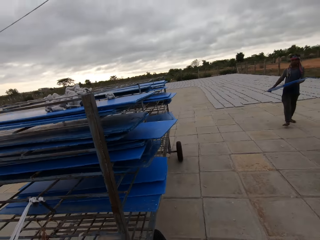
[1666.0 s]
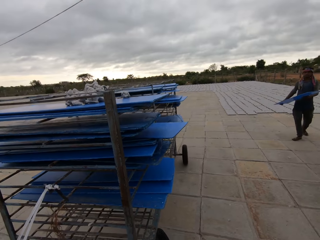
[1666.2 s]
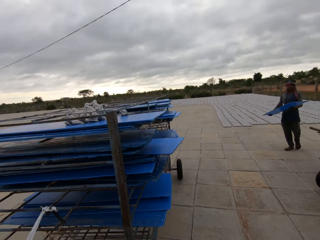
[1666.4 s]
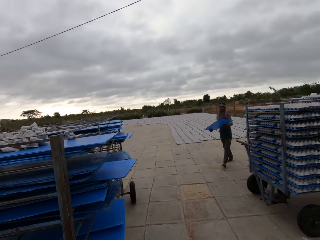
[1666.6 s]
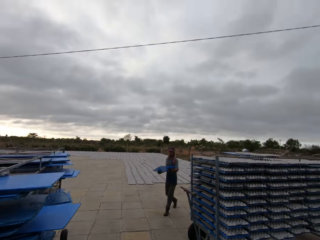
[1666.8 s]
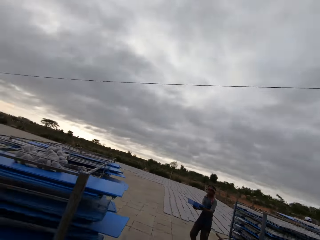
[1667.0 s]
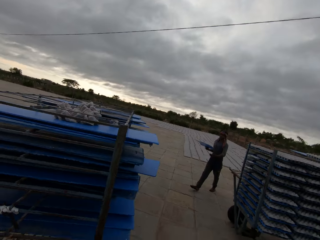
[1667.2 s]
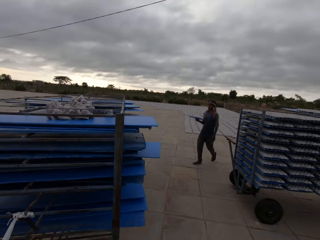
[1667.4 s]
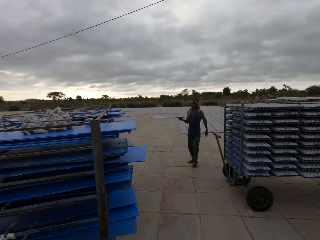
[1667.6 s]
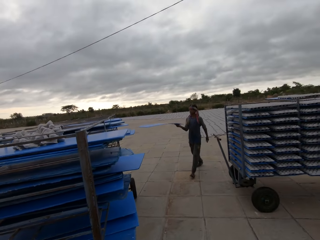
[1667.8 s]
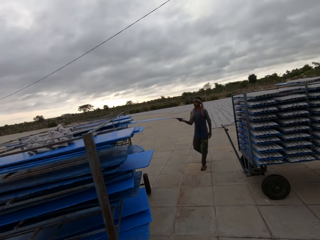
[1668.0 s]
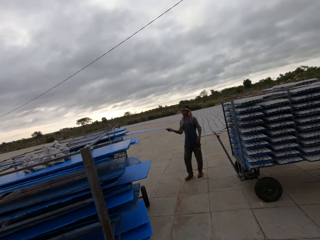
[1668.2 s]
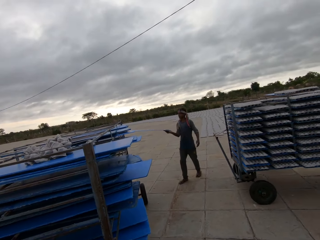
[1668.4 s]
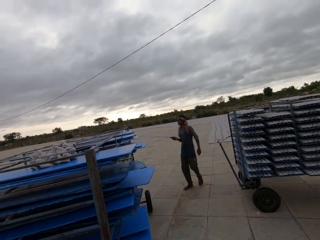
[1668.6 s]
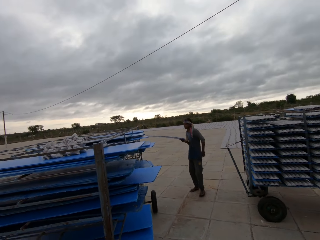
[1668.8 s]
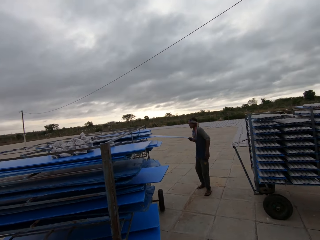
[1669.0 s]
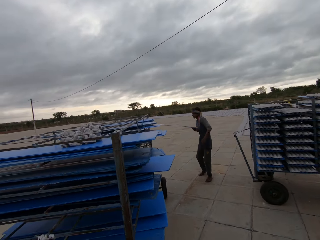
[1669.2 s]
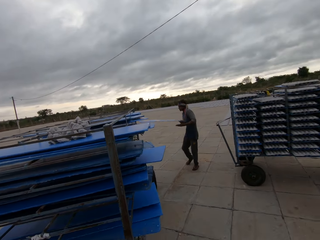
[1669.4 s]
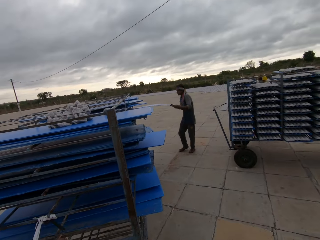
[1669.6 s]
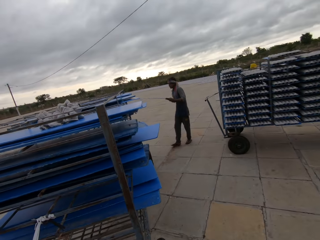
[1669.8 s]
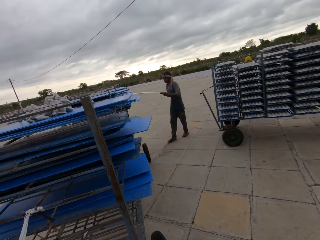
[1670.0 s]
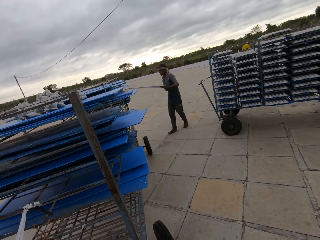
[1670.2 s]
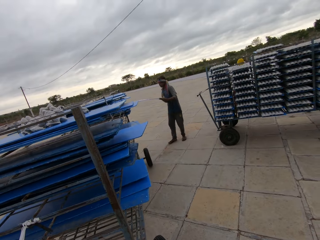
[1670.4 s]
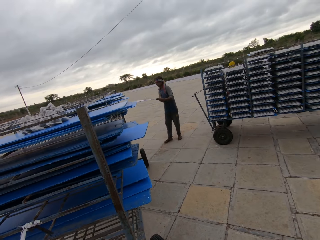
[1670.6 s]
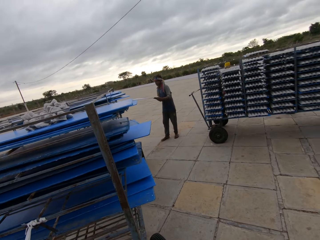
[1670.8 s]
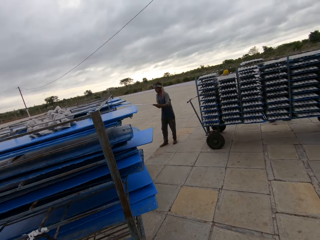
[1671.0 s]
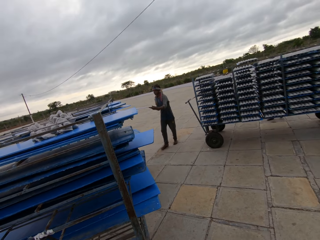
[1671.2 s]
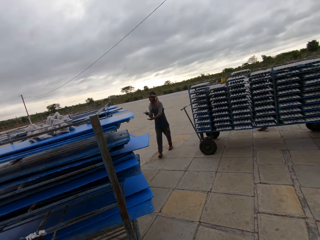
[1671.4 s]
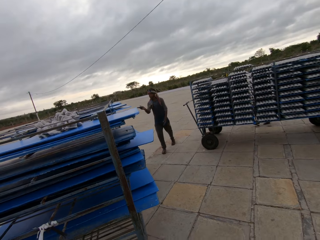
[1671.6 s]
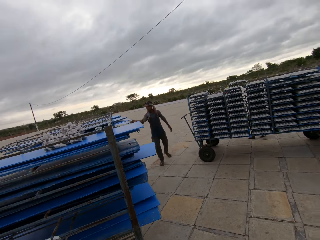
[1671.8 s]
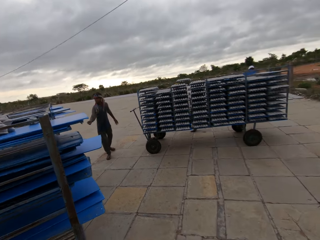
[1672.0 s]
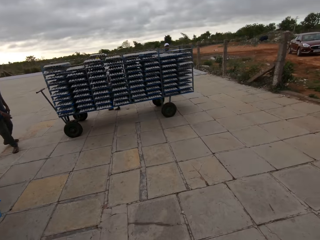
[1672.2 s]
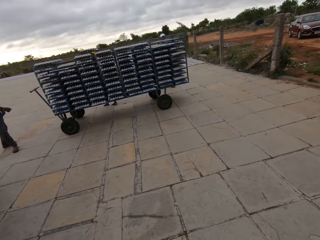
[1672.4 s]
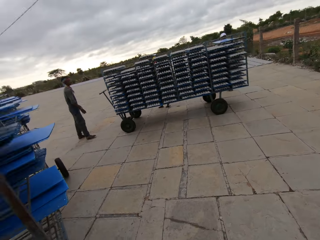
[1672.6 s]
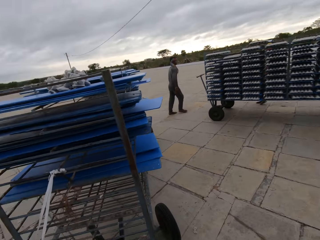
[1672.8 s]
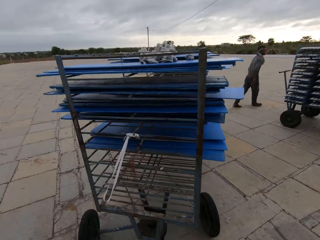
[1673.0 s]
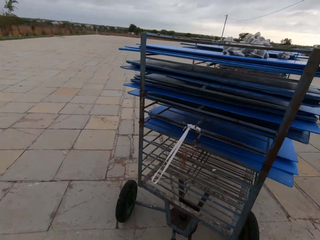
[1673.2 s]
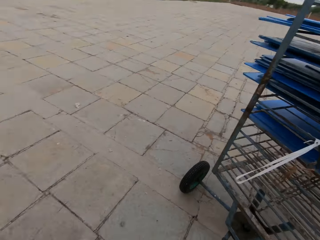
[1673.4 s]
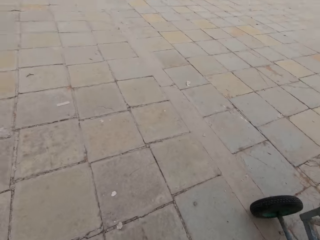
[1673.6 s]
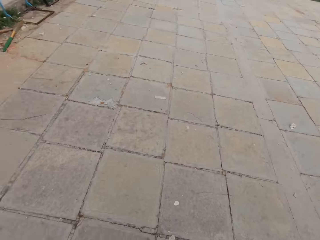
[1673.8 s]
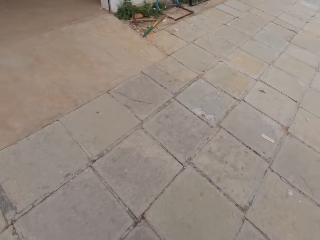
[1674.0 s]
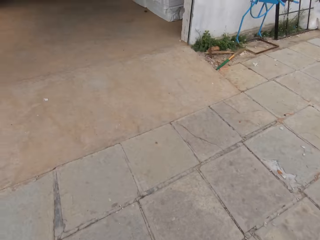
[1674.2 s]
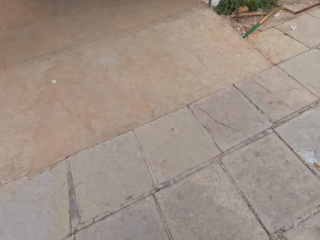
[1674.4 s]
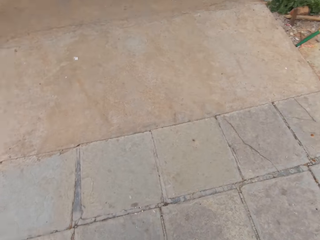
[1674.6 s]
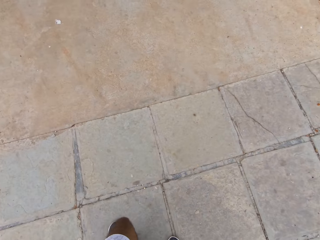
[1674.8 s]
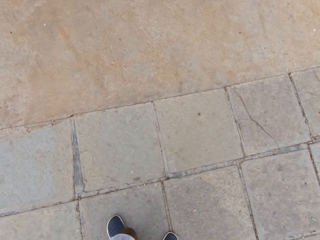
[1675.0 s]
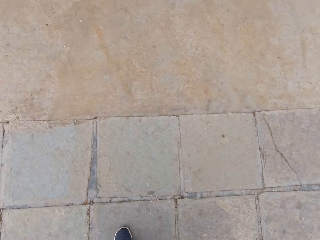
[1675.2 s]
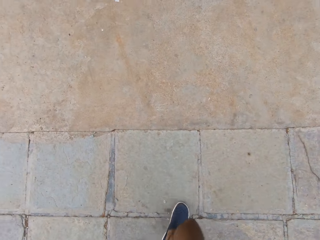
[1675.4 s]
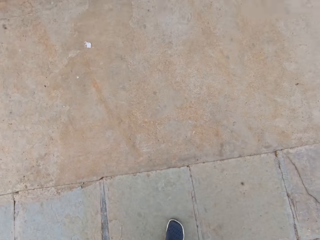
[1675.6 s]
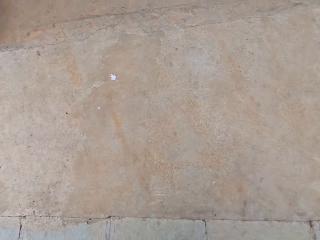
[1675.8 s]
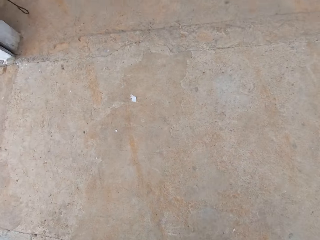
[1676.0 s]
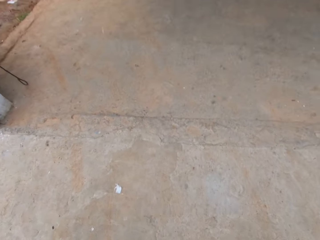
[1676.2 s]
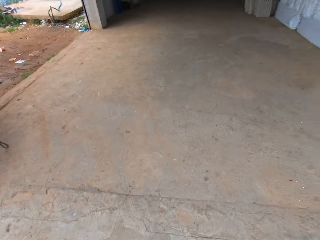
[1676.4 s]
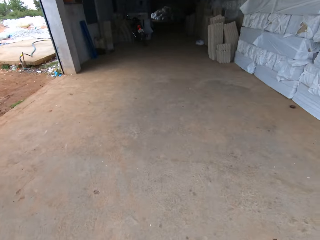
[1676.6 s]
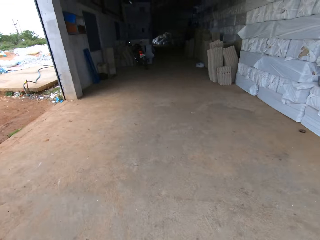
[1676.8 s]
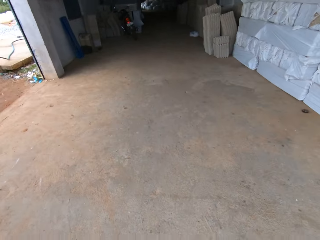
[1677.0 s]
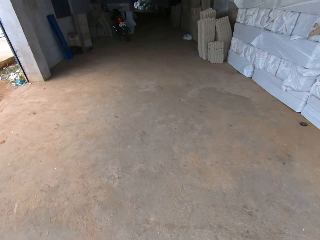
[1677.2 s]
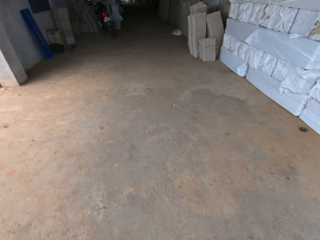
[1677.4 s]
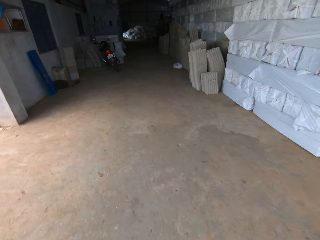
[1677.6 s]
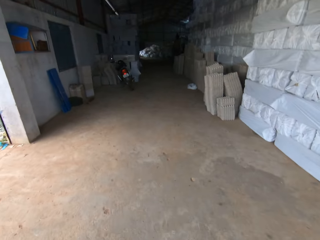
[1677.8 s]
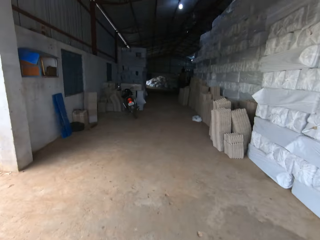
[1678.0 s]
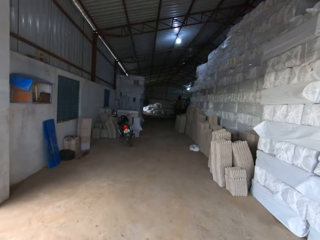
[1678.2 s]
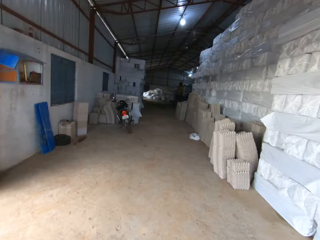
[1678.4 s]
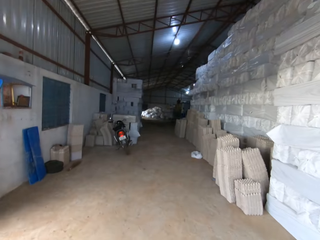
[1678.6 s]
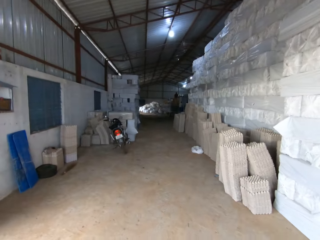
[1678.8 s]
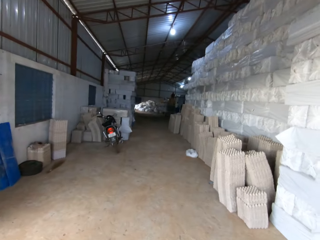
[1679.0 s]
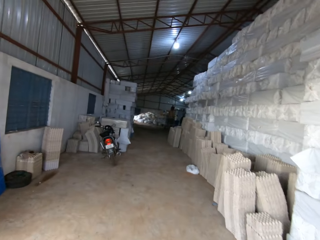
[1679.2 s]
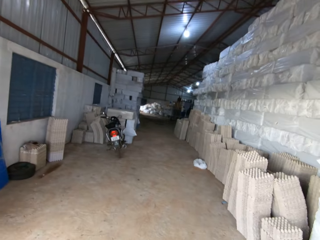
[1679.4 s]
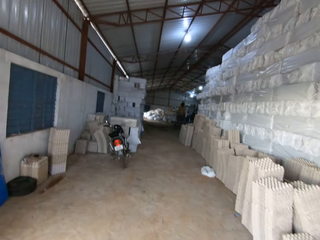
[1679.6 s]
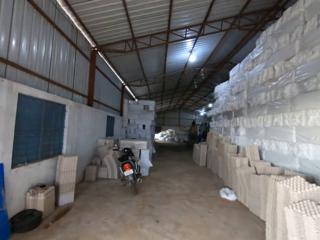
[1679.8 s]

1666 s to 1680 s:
The camera wearer pushes the trolley. A man places the plastic board on the rack with his hands. The camera wearer pulls the rack into the factory with his hands.

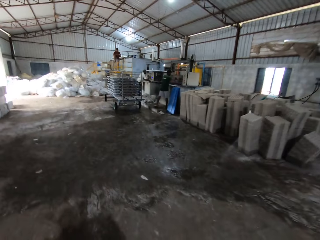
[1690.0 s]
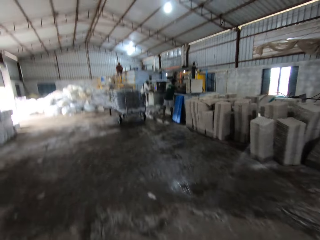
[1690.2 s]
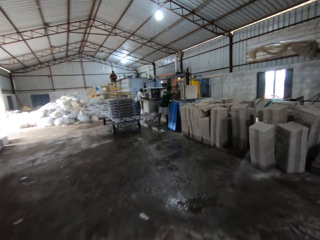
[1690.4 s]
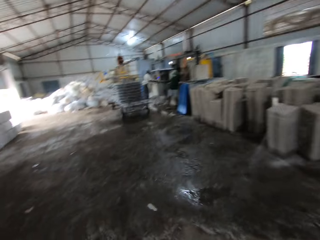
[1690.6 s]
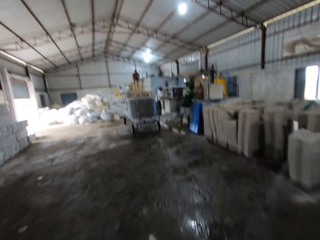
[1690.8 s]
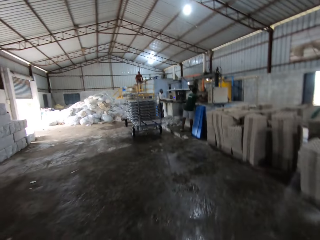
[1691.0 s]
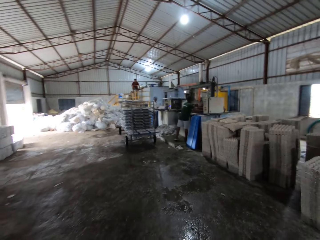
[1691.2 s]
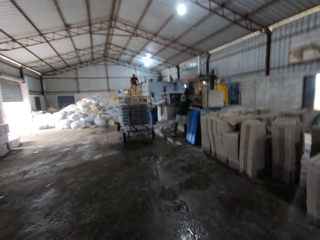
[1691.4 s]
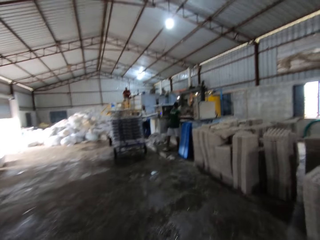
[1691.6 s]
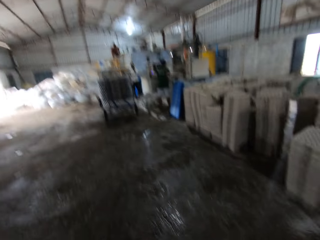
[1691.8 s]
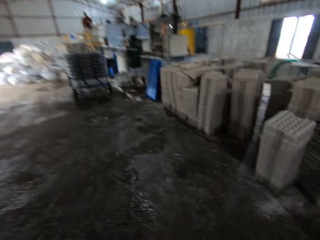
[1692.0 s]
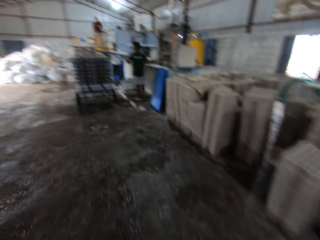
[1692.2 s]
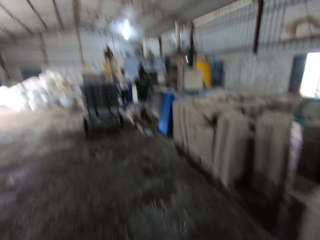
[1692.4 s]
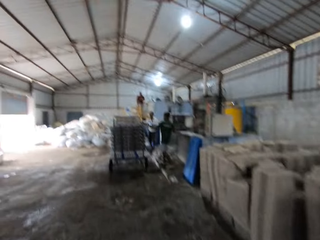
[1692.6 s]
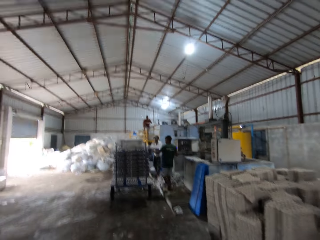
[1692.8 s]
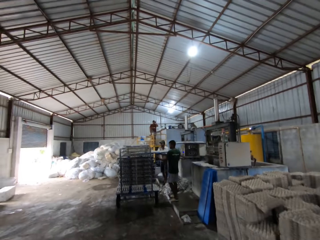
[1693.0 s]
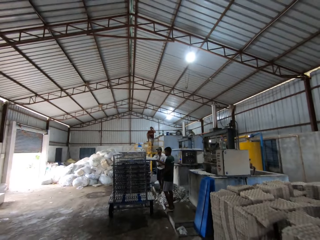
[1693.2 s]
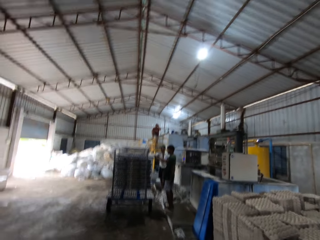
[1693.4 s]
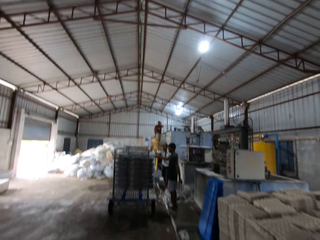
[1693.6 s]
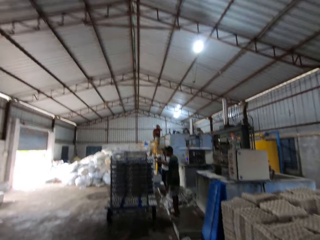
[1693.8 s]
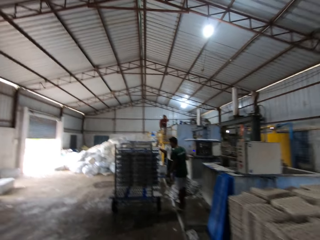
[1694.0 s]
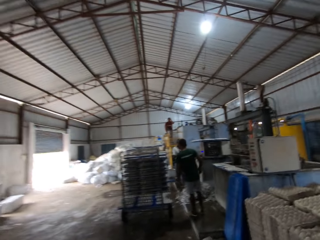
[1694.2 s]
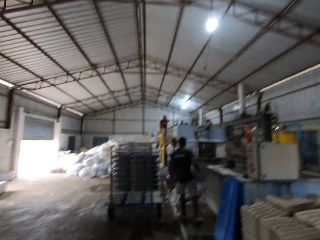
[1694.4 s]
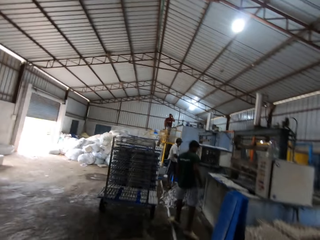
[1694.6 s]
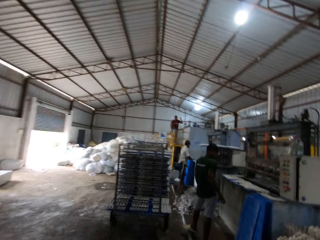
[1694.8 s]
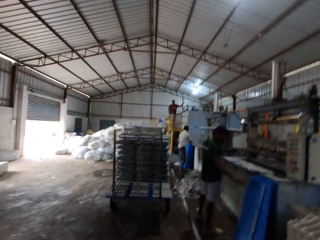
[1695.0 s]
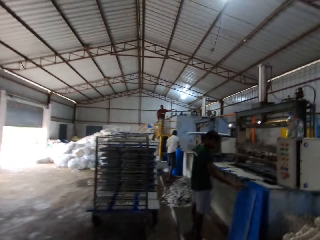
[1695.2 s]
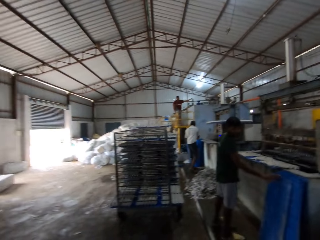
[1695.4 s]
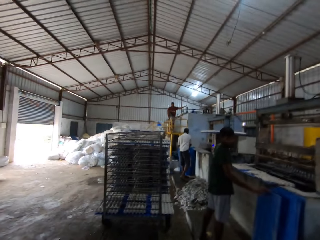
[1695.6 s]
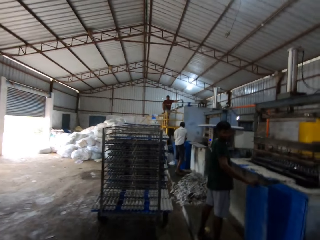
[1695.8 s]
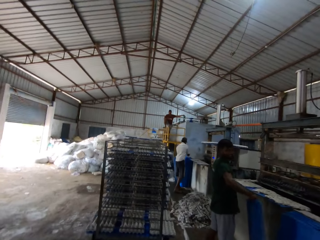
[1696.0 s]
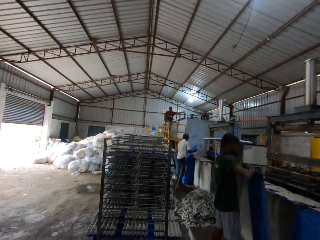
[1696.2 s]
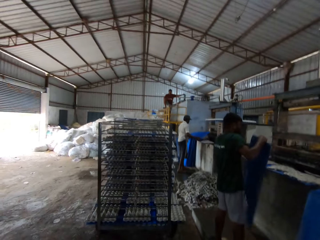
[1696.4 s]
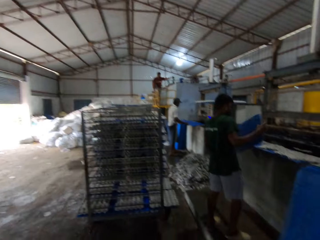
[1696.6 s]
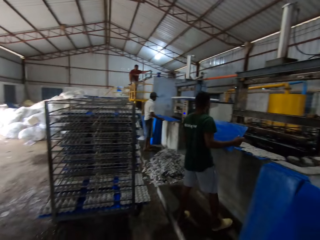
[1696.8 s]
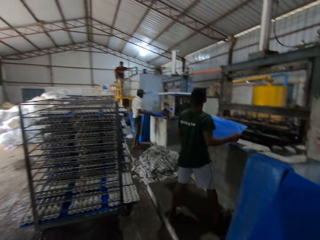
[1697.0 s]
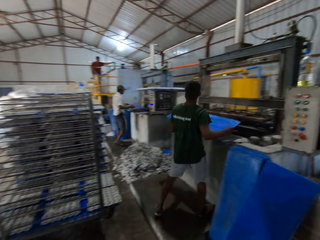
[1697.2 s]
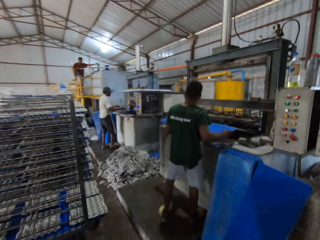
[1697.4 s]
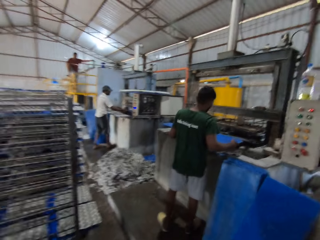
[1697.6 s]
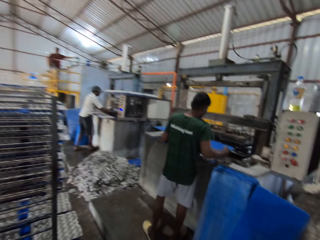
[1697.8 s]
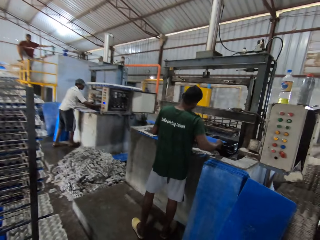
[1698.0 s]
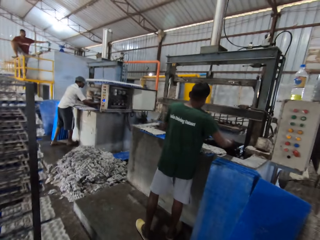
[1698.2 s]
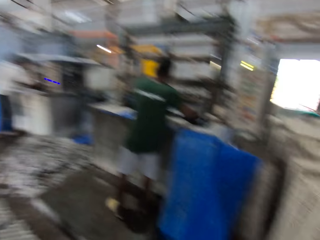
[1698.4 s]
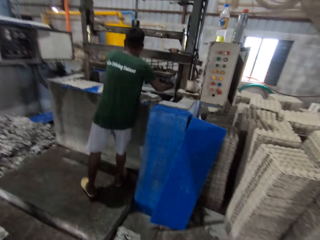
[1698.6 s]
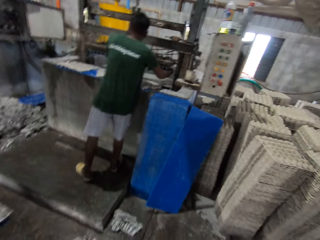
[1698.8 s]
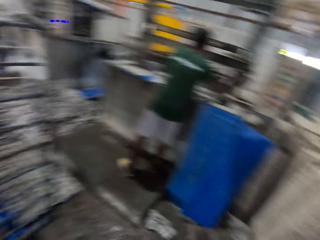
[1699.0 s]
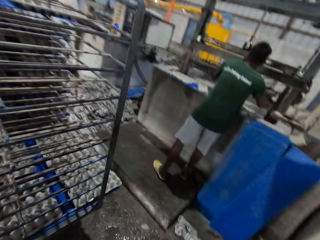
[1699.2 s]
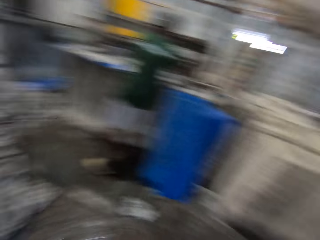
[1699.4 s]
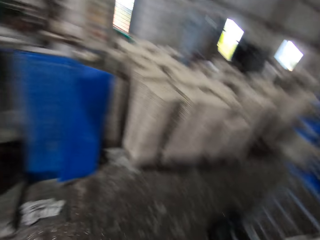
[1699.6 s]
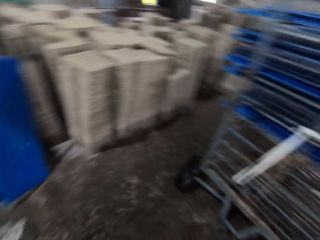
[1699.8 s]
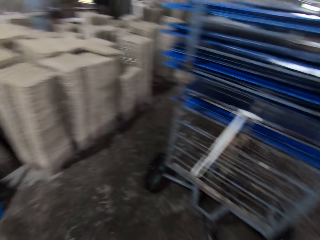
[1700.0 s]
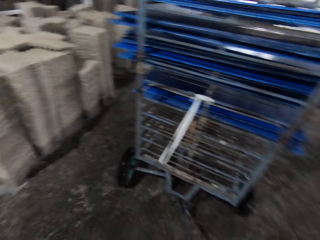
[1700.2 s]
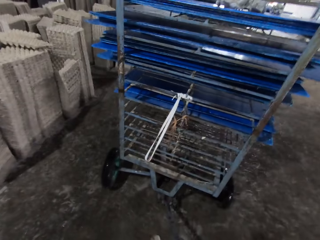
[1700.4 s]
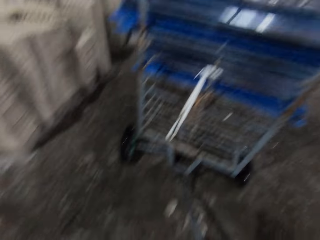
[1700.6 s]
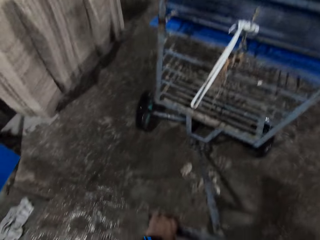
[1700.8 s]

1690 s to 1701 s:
A man places a plastic board with egg crates on a rack with his hands. The camera wearer interacts with the man. The man picks a plastic board from a stack on the floor with his right hand. The man places the plastic board under a molding machine with his hands.
